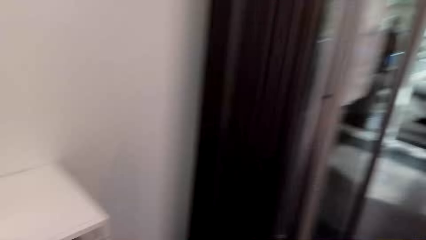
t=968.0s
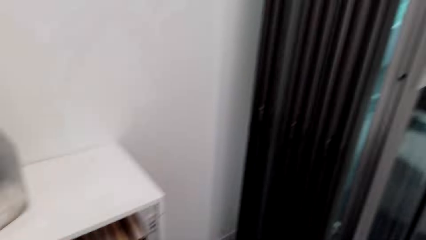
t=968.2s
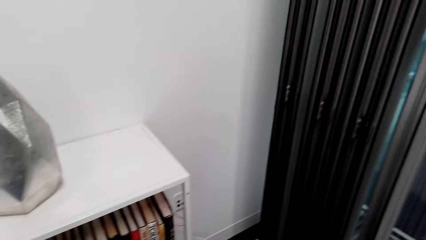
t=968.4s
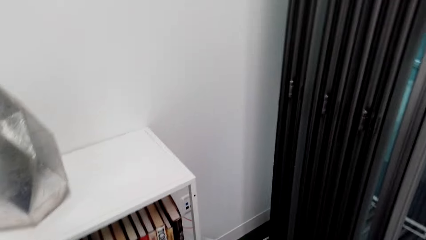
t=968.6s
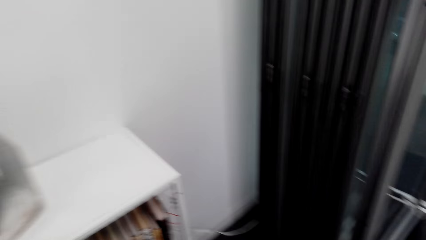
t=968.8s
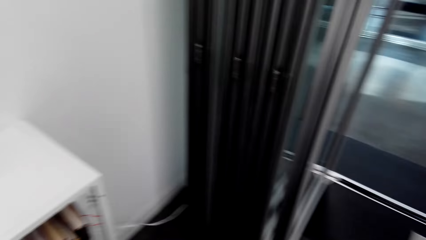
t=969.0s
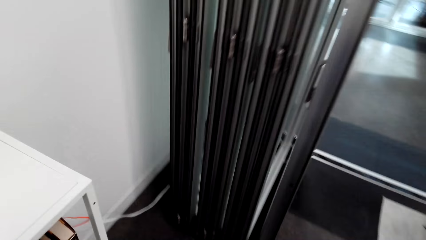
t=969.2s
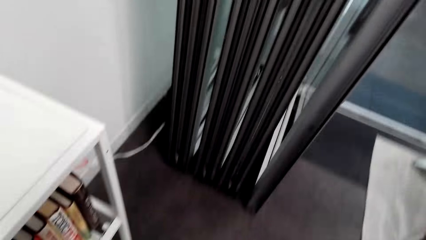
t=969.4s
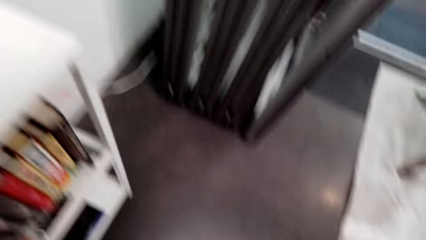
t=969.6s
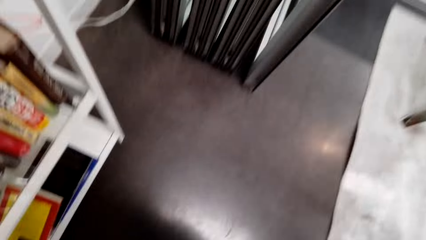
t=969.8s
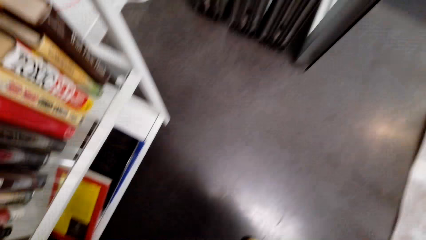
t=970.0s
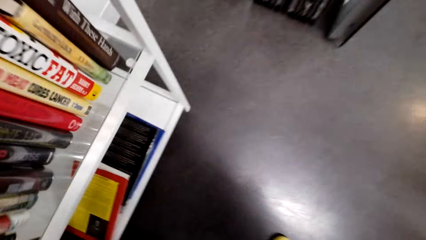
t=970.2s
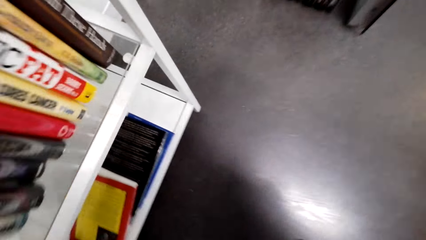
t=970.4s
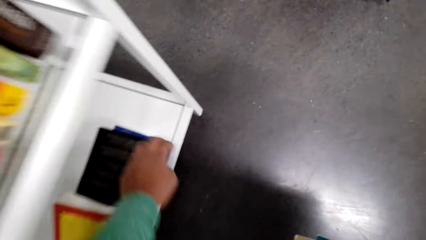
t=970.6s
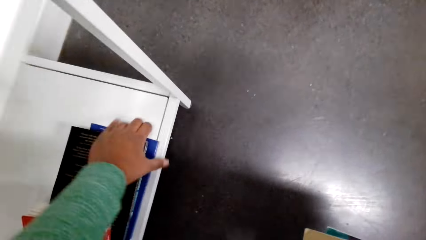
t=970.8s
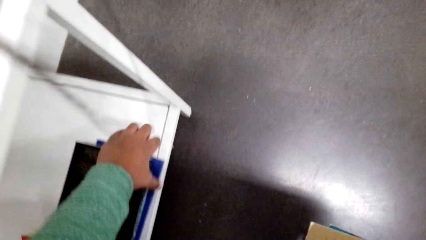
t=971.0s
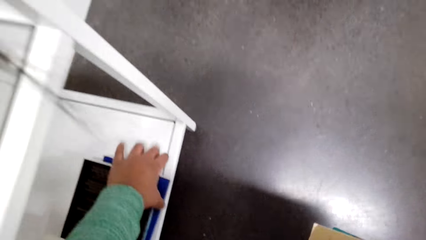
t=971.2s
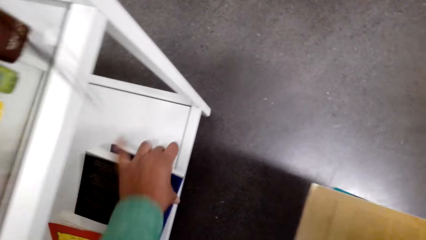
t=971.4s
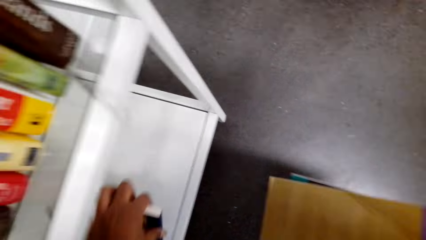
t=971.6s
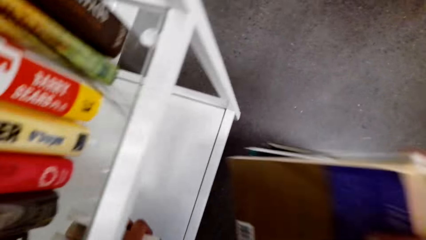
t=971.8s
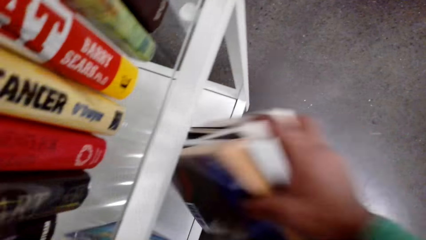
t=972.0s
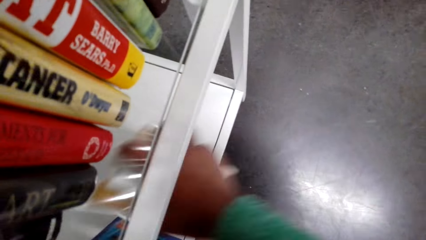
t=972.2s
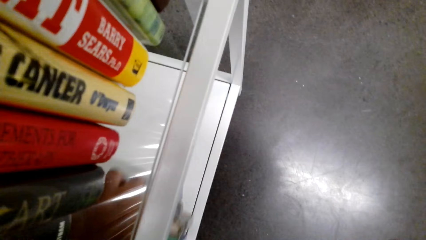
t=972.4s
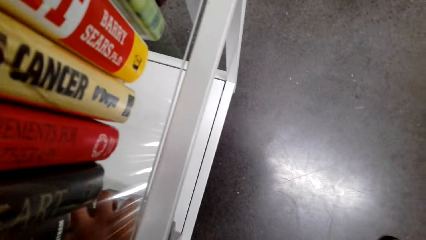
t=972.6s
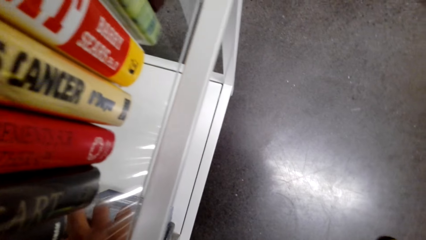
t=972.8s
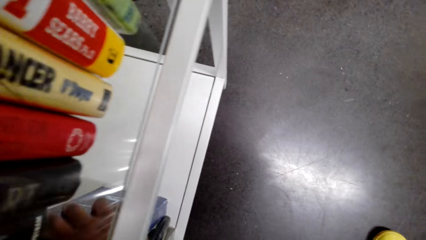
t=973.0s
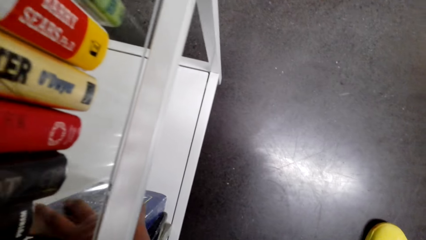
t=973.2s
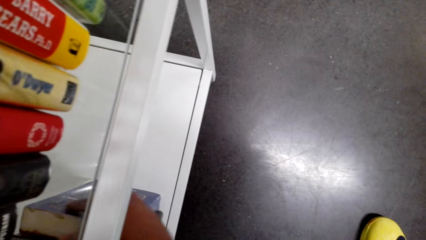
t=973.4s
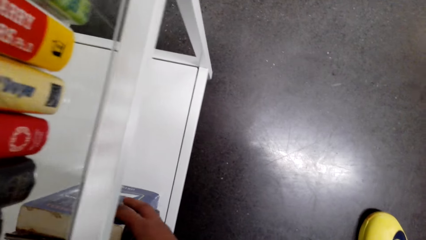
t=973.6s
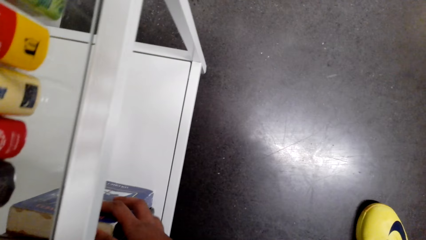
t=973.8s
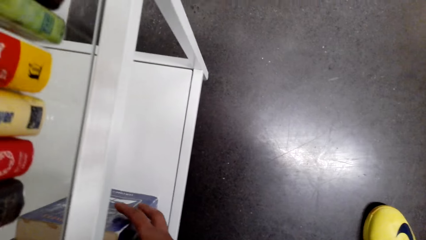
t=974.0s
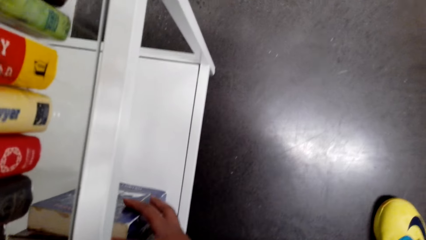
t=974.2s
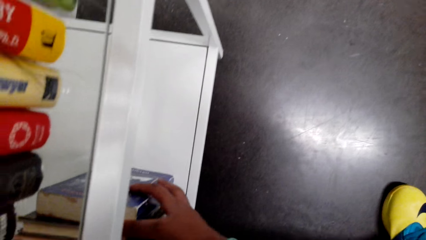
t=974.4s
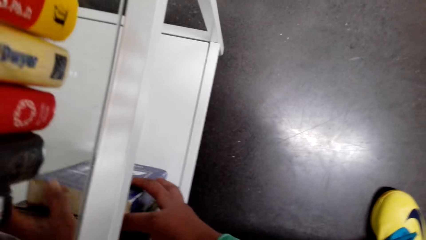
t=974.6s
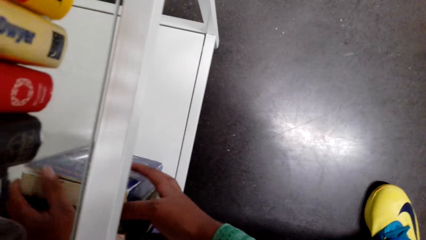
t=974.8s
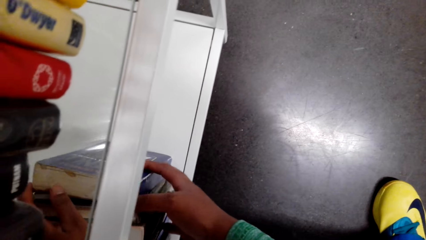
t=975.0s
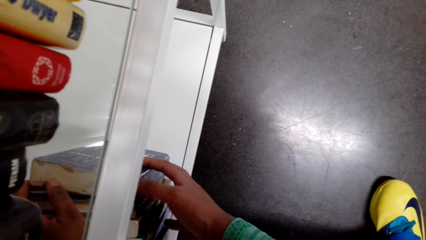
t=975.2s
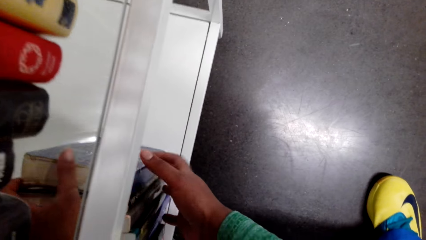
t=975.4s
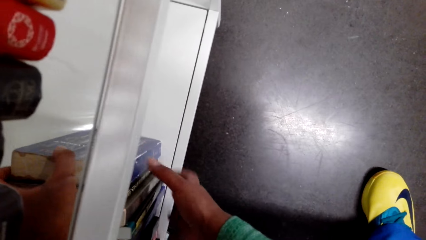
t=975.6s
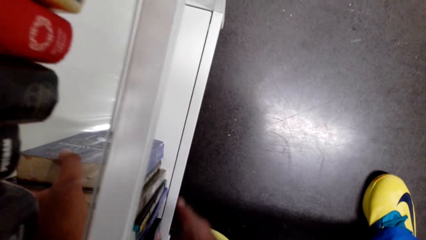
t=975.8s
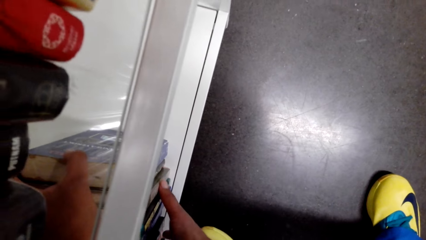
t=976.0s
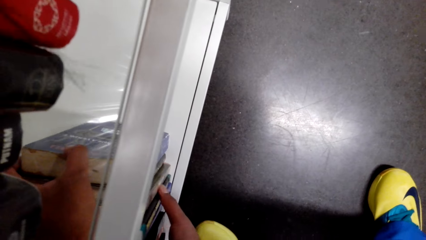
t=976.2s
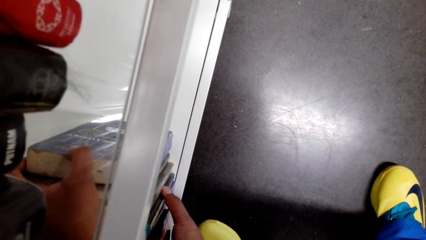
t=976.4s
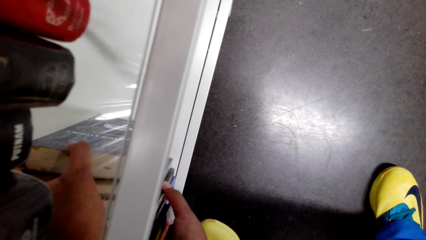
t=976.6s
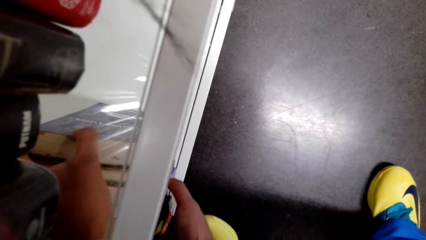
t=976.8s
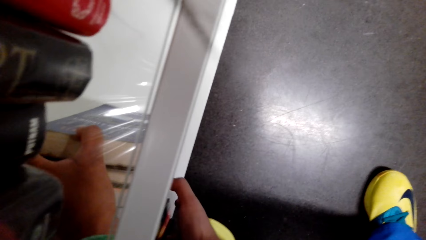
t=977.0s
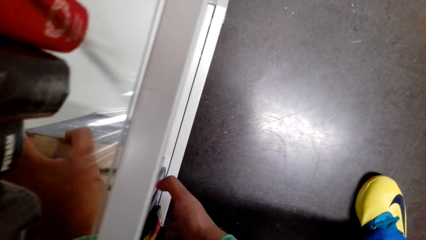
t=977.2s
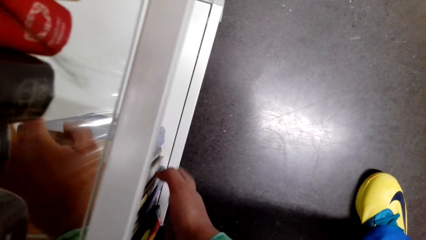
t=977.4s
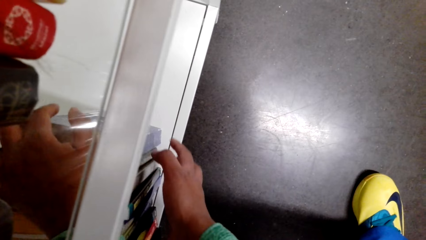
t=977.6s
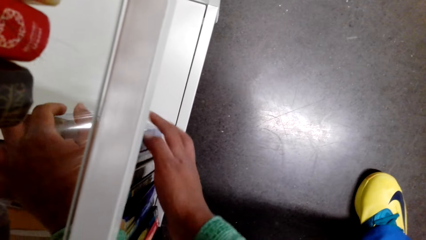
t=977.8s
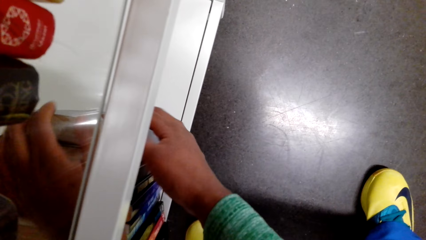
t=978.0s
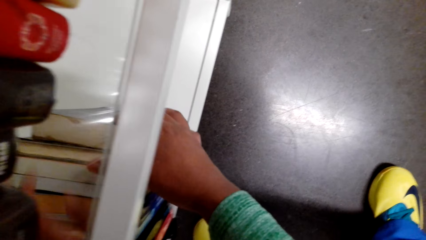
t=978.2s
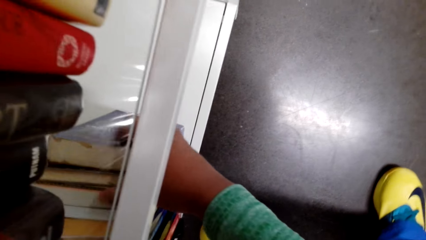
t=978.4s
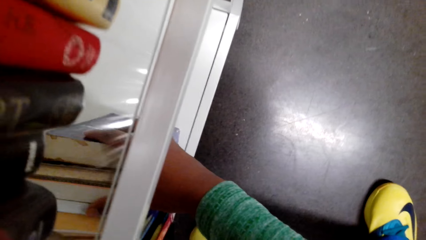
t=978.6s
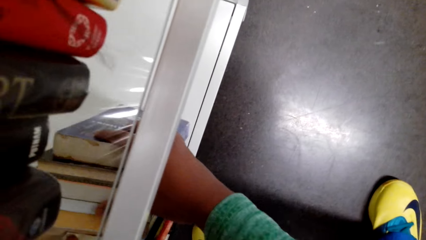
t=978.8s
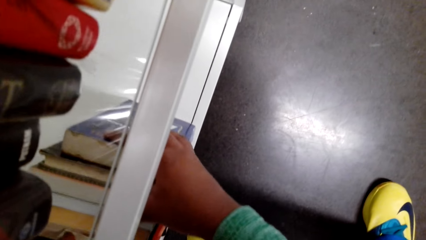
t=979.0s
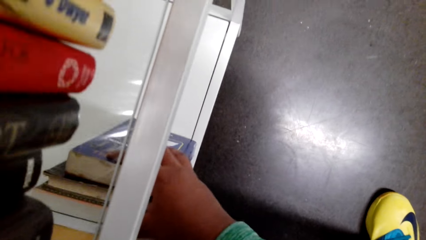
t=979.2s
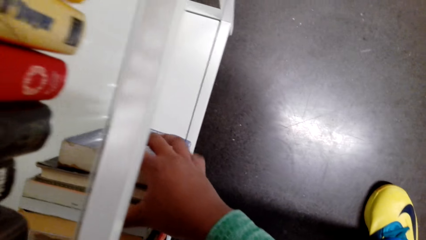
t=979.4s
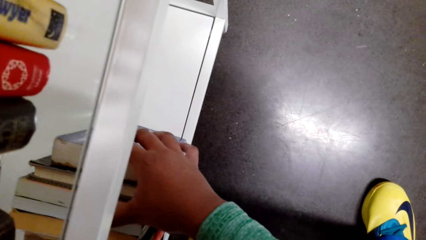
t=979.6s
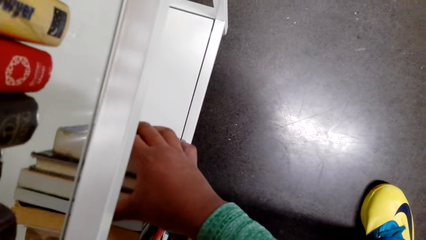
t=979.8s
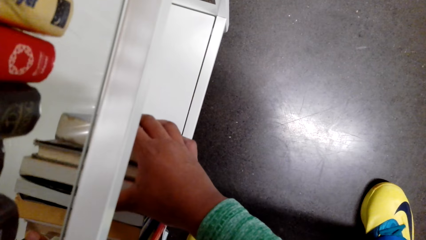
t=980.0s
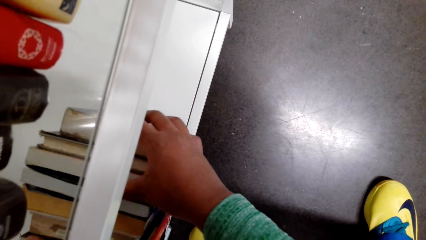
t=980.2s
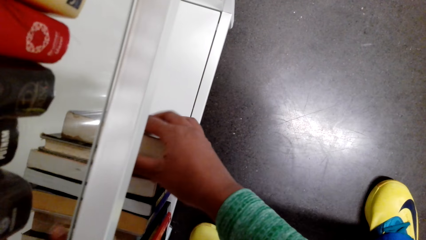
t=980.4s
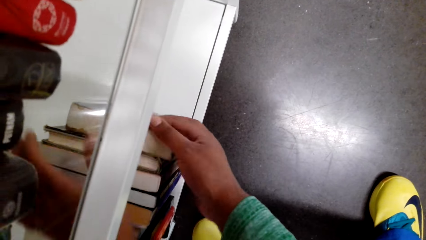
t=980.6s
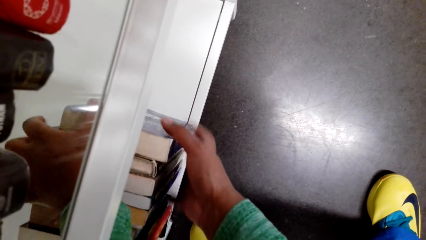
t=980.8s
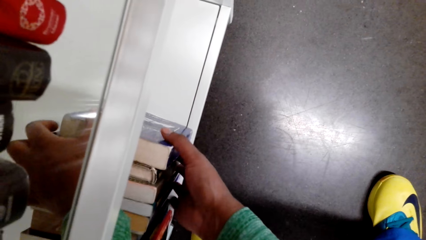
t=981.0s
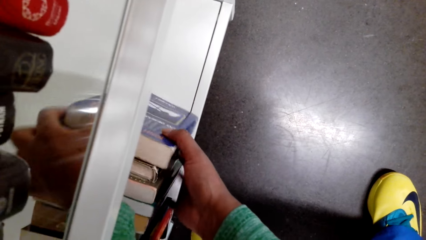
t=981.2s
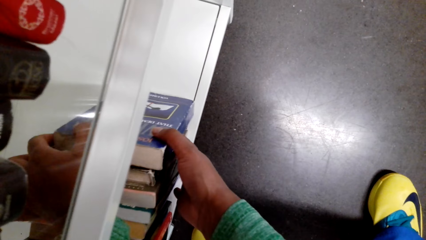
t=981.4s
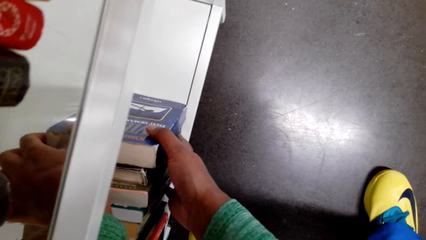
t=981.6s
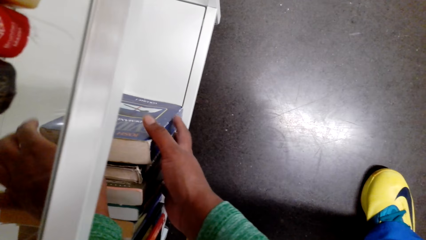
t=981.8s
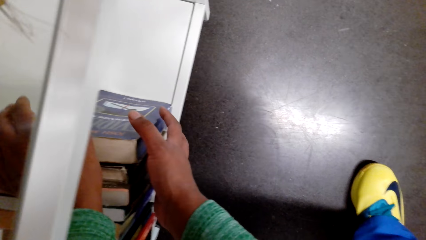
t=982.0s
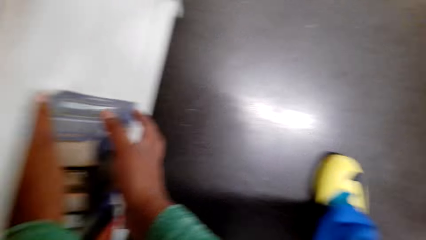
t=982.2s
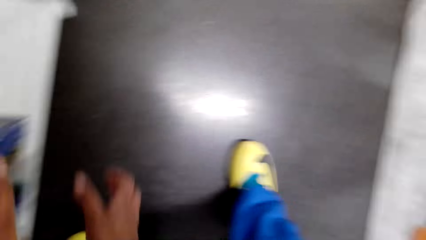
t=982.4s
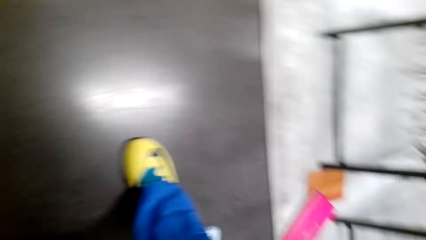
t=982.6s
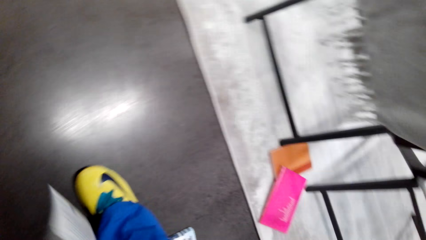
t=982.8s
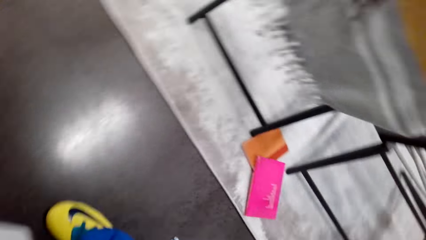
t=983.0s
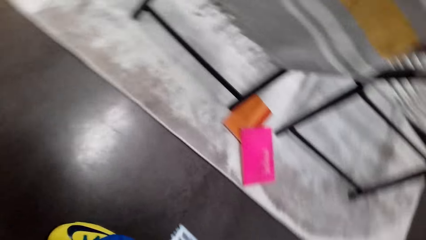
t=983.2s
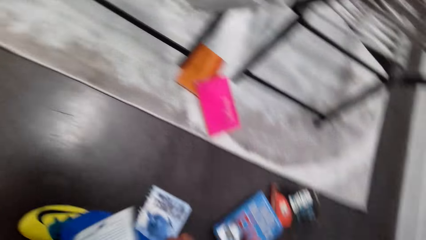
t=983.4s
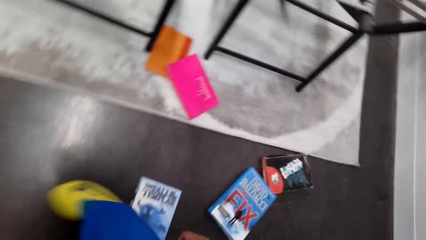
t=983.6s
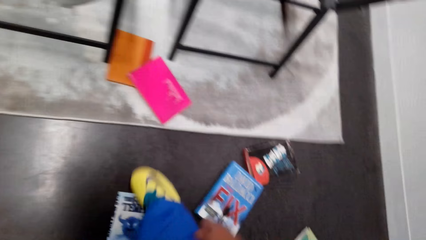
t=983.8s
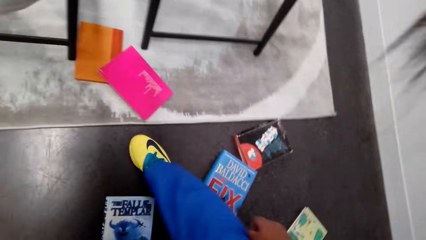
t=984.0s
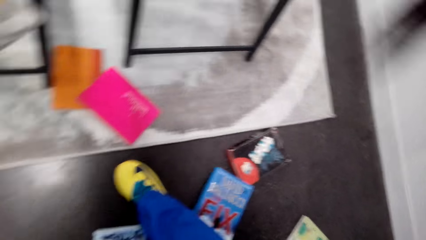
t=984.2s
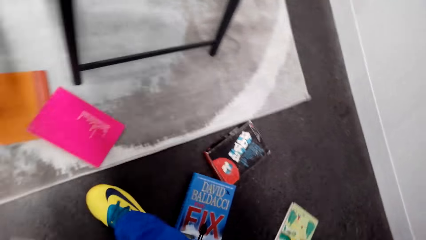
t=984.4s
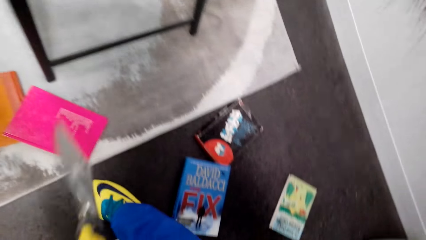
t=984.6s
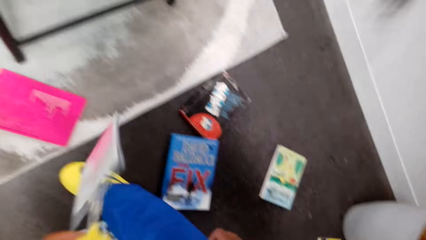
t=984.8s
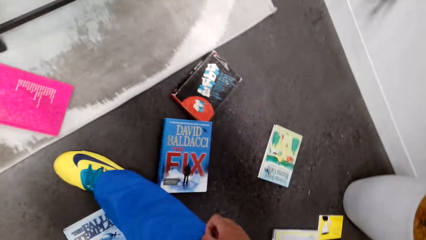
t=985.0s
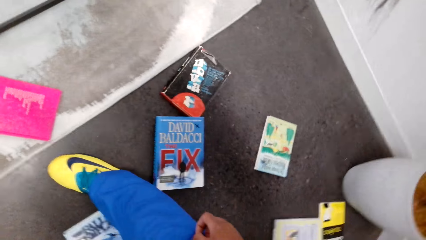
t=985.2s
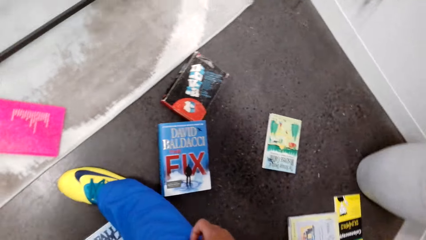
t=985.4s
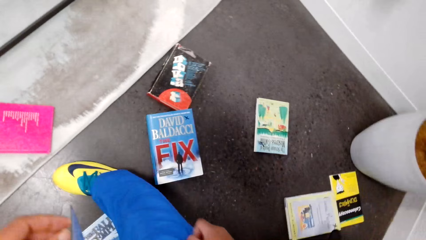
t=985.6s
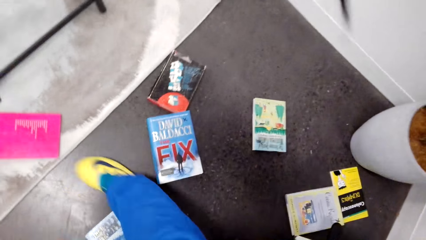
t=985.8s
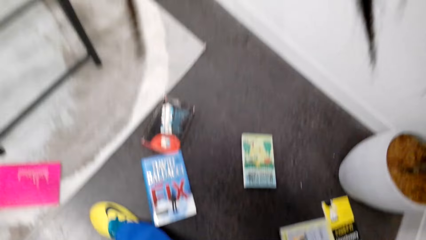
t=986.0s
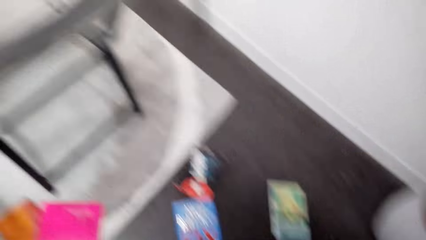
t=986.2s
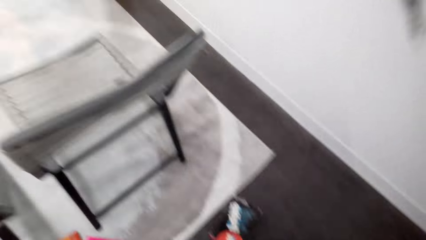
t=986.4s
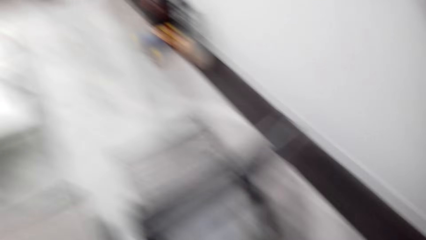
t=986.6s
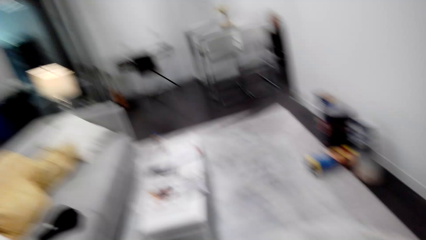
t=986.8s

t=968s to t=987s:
The camera wearer arranges books on the book shelf. They put the books on the book shelf. They look around.
